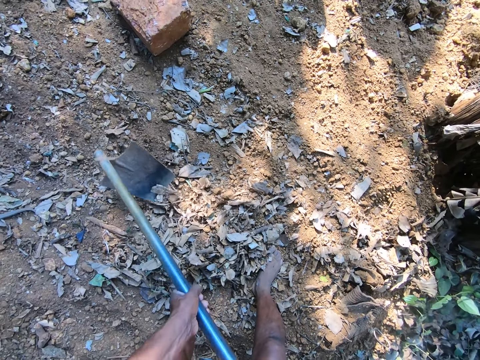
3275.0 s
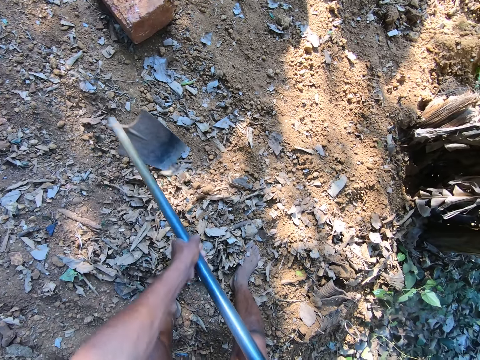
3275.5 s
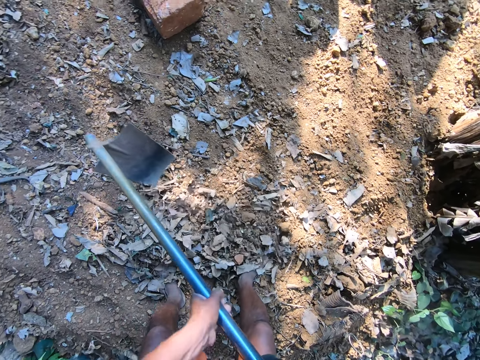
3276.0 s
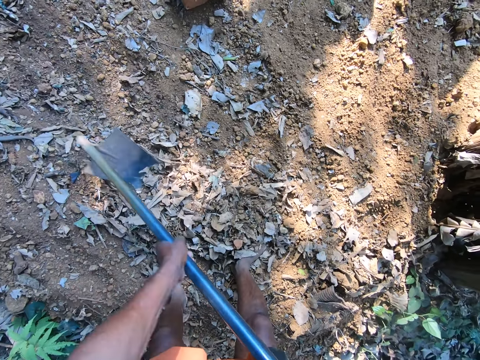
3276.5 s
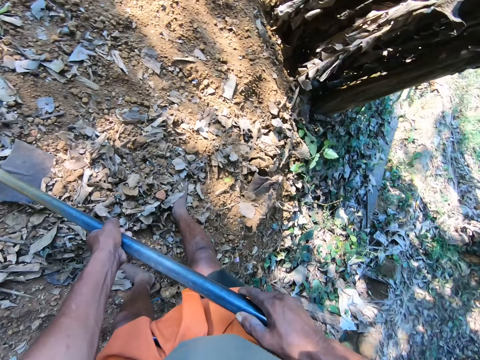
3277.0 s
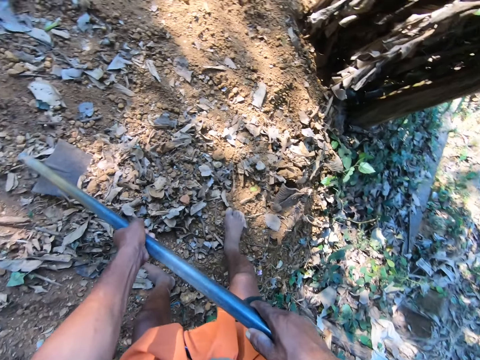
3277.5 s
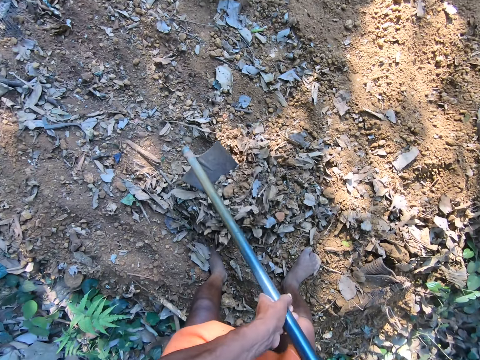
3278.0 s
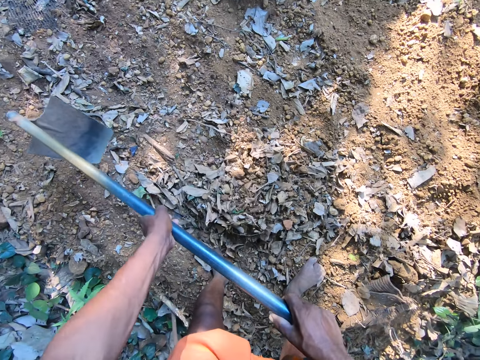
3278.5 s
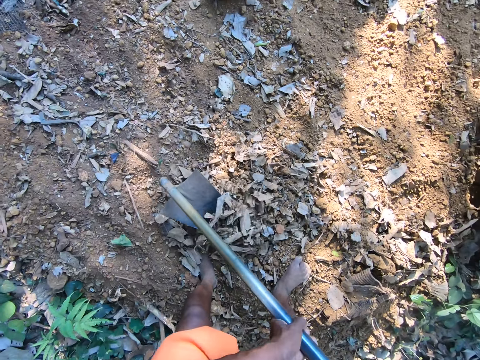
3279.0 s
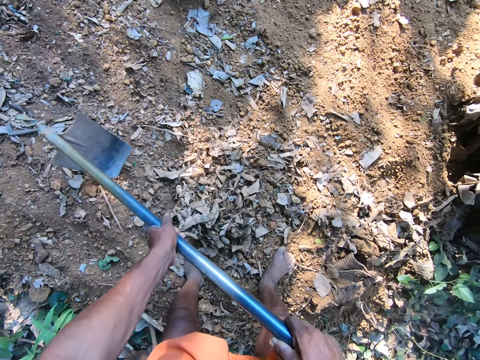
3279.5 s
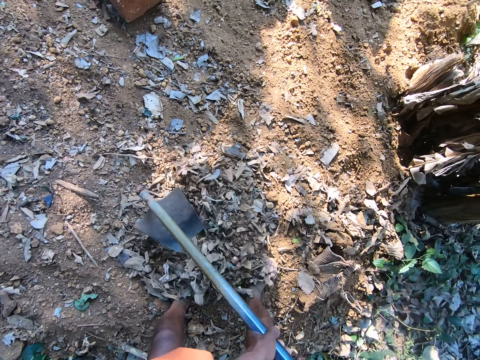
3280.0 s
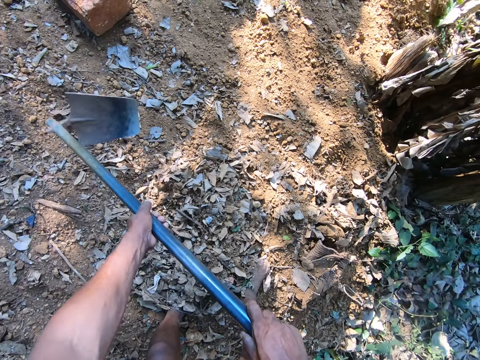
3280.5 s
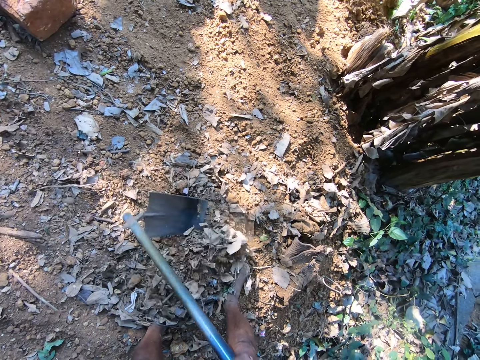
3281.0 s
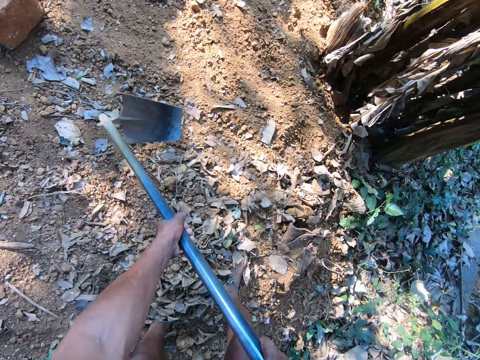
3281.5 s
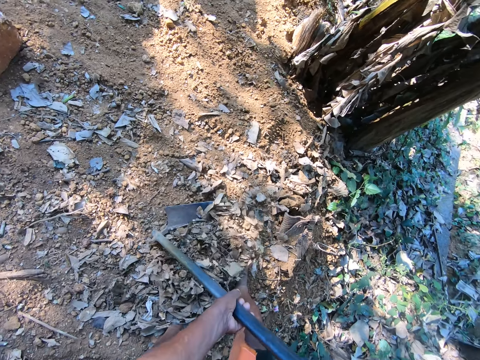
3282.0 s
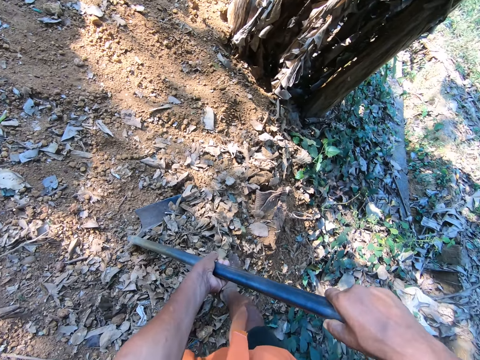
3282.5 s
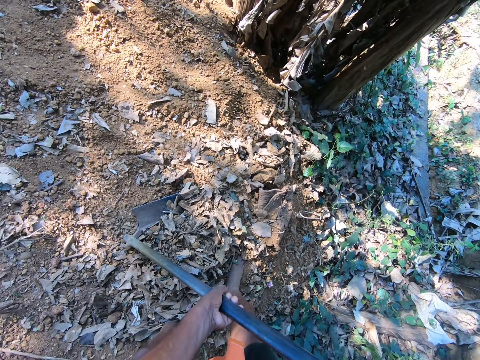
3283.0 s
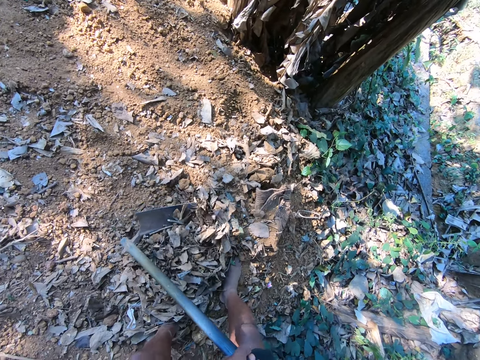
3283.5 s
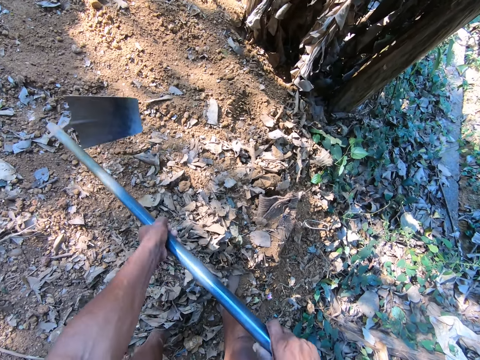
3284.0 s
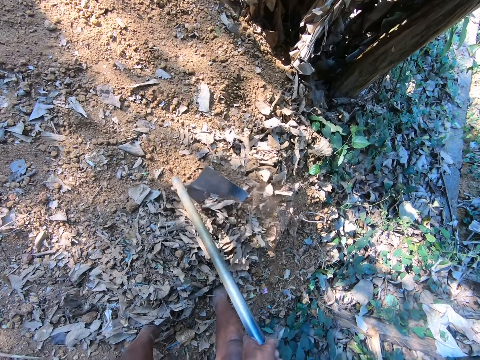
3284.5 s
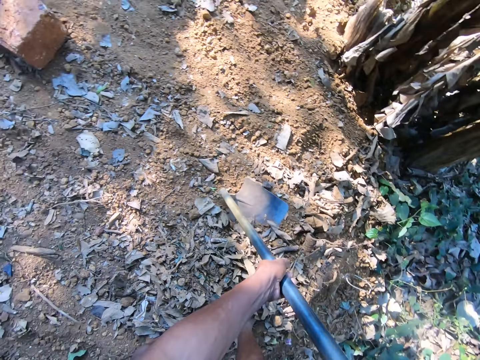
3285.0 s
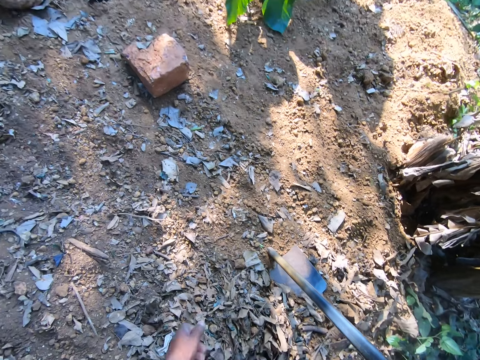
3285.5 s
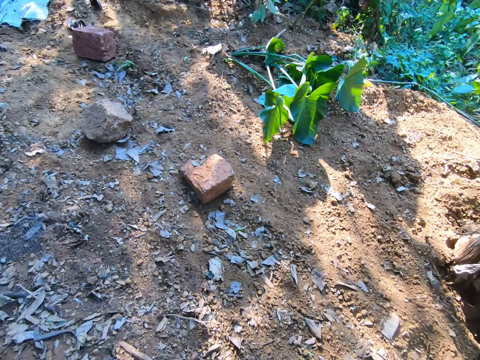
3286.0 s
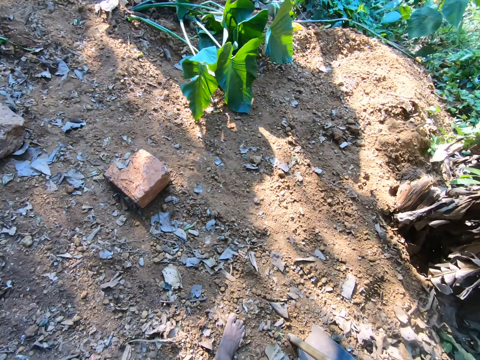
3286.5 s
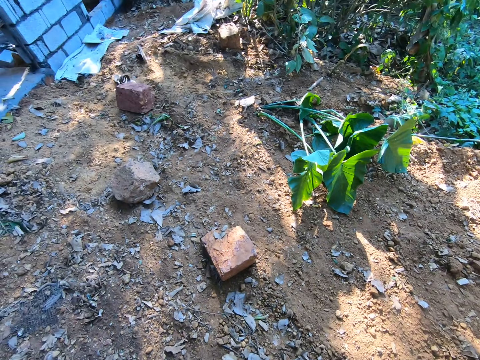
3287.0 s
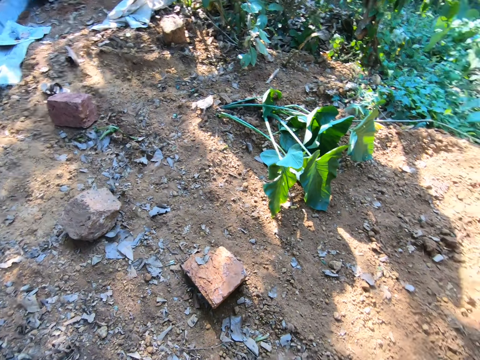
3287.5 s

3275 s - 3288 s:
The camera wearer moves the right leg. He moves the leaves with a hoe. He looks at the ground. He moves the leaves with the hoe. He holds the hoe on the ground with his right hand. He looks around the garden.

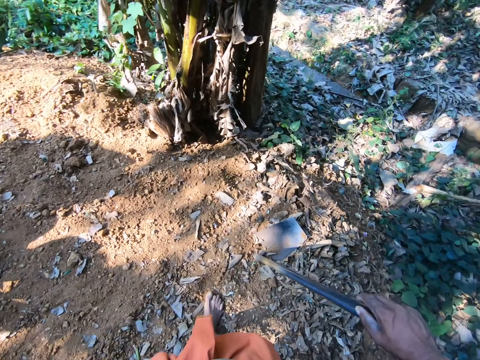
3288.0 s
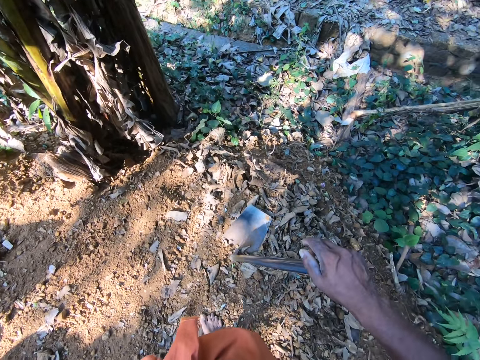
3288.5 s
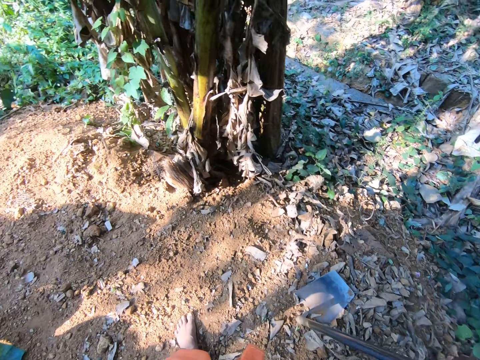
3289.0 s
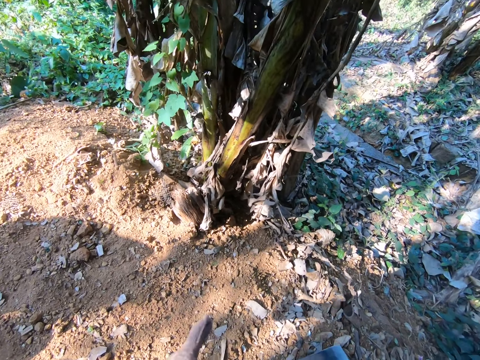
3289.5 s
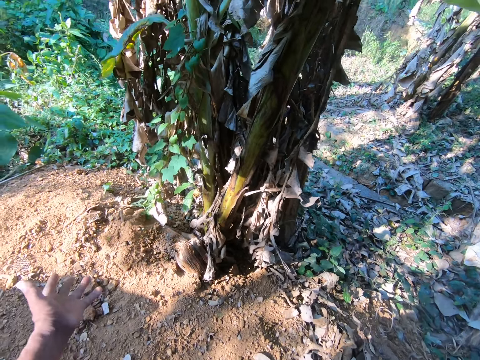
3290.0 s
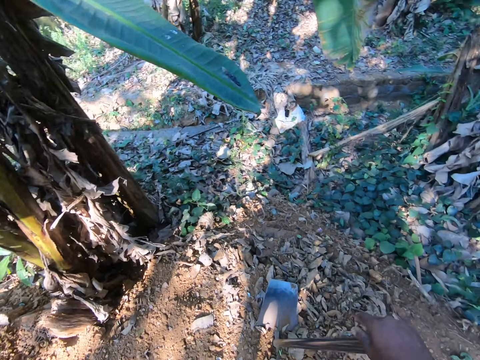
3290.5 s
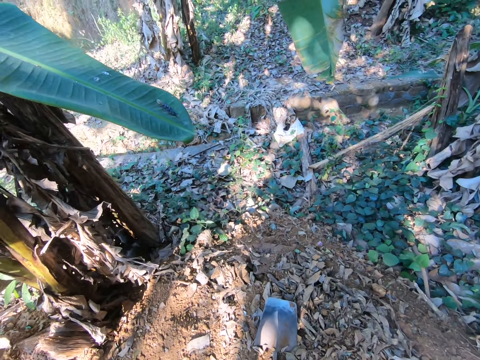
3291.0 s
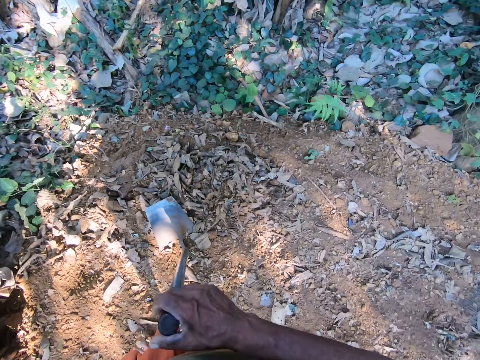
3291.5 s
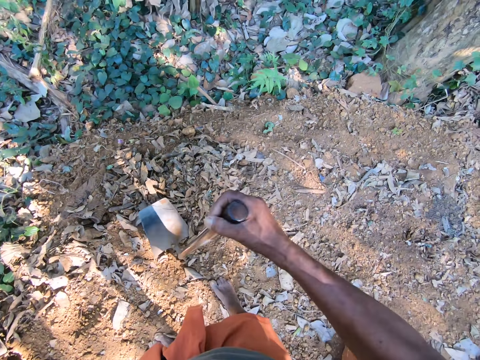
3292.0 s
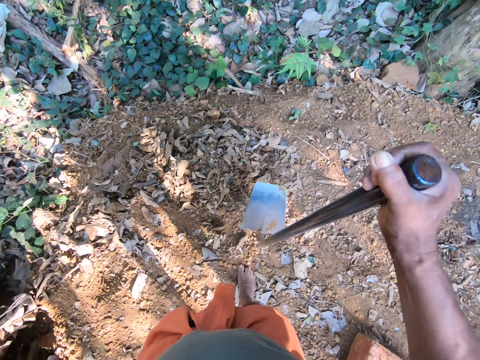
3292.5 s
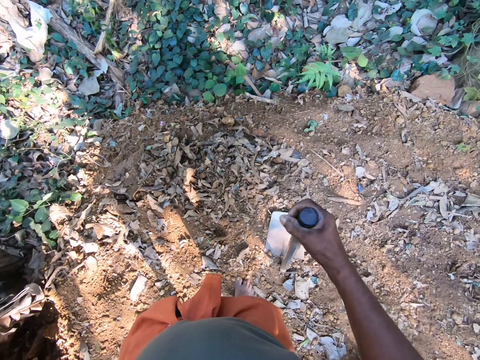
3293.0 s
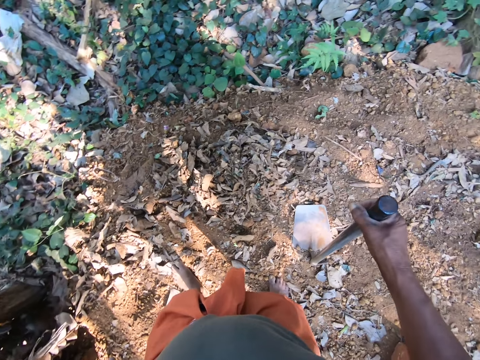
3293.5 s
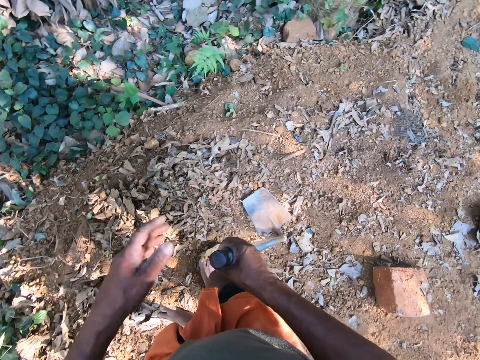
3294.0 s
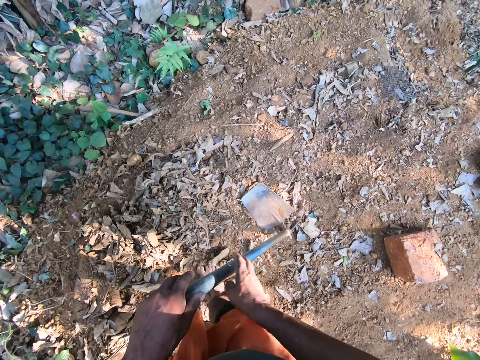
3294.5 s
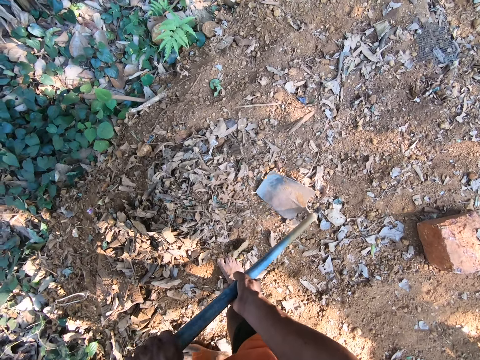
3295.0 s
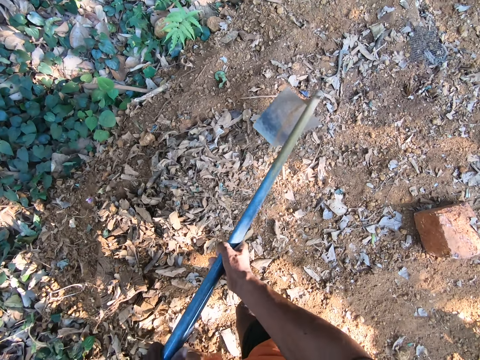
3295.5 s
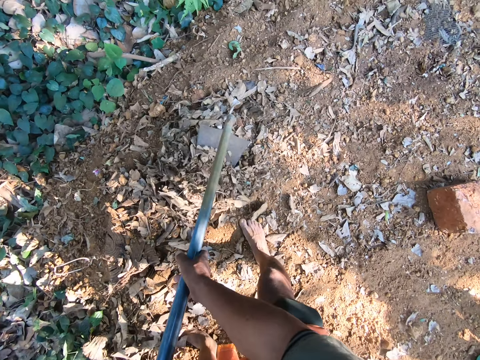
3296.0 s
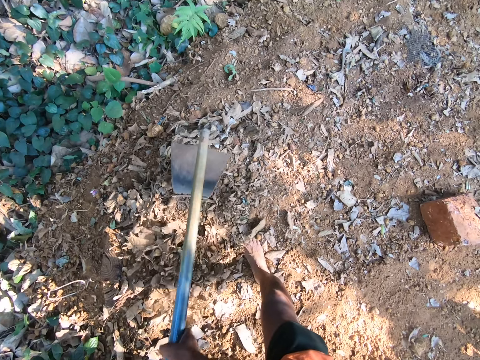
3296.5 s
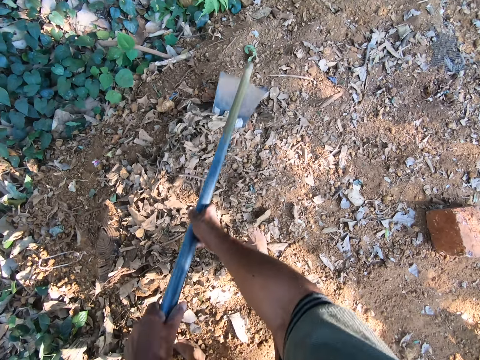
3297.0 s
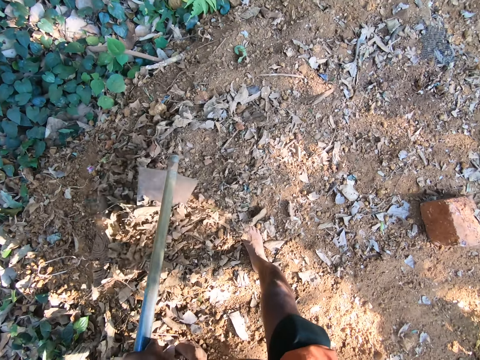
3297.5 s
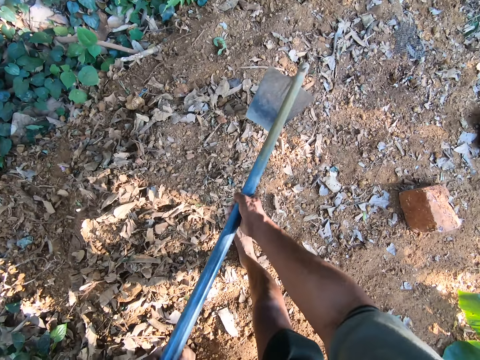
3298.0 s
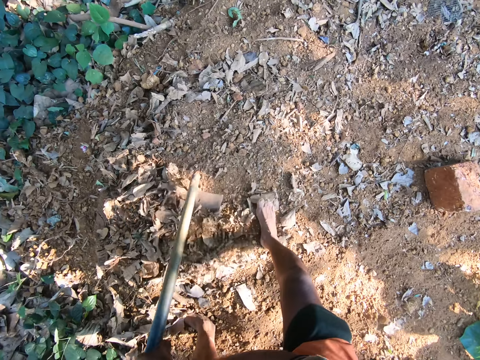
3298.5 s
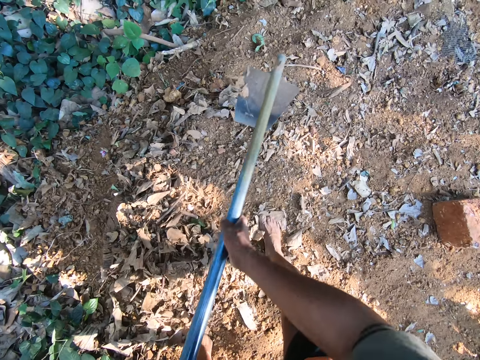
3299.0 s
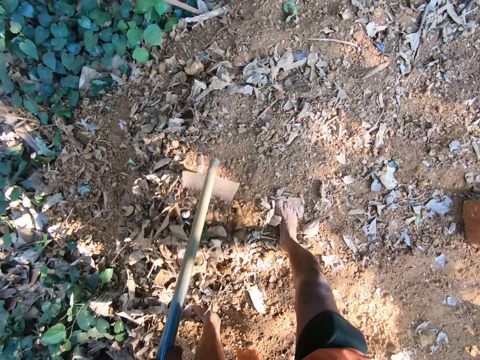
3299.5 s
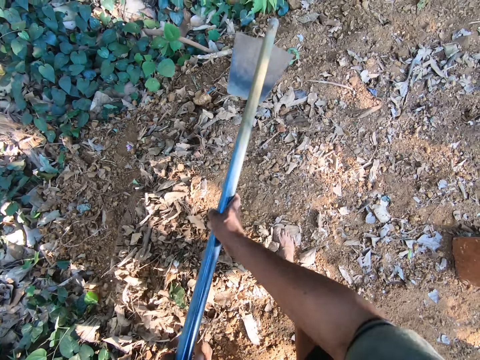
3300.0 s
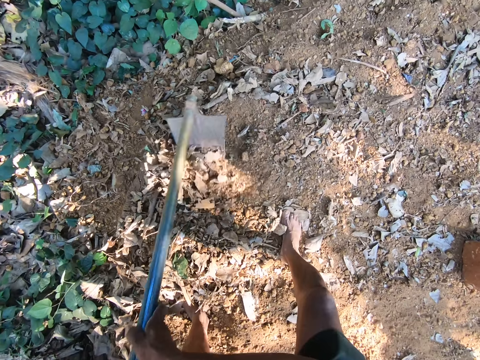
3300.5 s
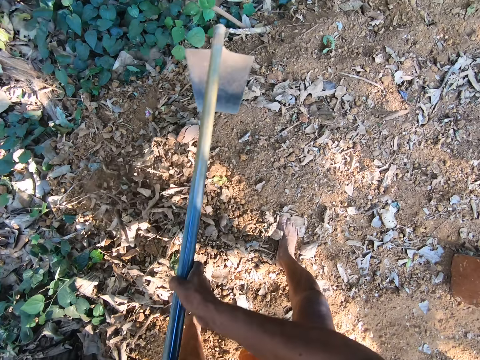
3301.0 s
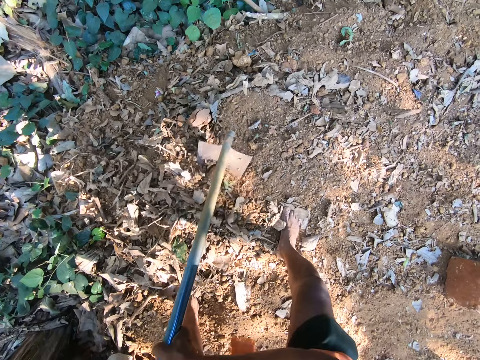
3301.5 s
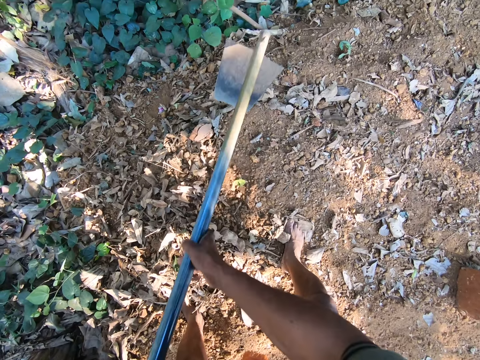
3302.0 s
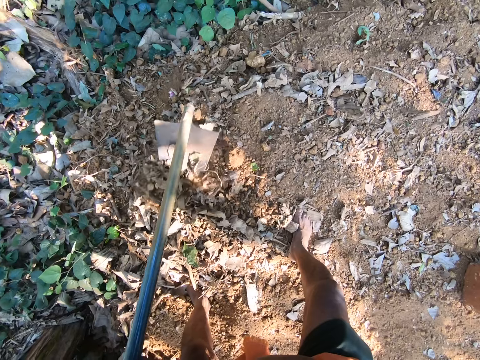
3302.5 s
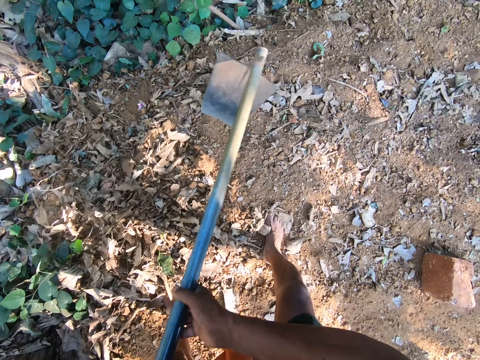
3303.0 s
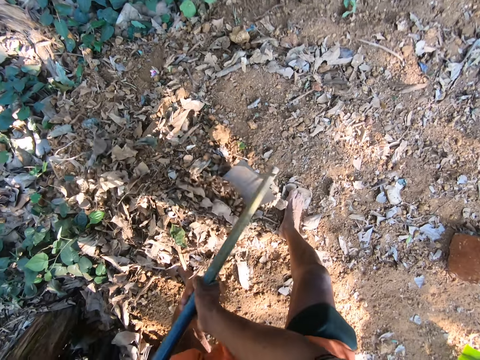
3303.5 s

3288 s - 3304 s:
The camera wearer turns around. He moves the right leg. He turns around. He lifts the hoe from the ground with his right hand. He places the hoe on the ground with his right hand. He passes the hoe to his left hand with his right hand. He holds the hoe with both hands. He lifts the hoe with both hands. He moves the leaves with the hoe. He scoops debris on the ground with the hoe in both hands.
